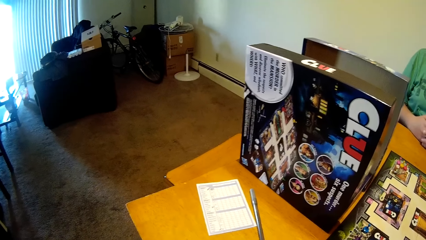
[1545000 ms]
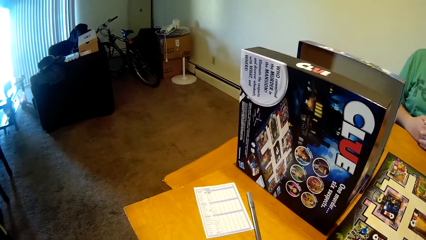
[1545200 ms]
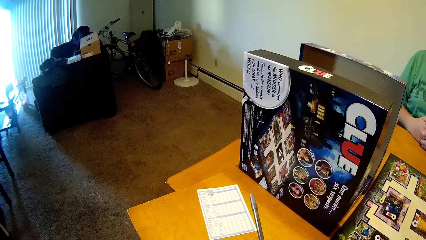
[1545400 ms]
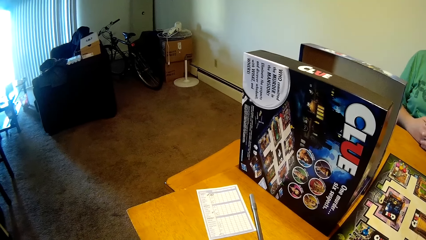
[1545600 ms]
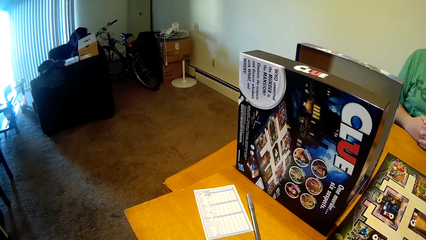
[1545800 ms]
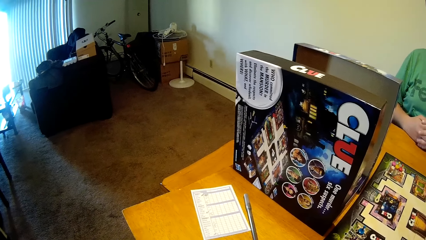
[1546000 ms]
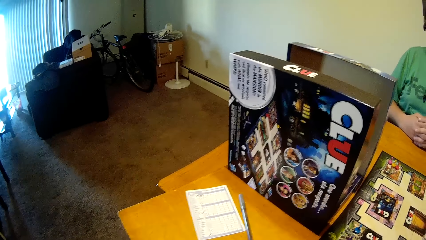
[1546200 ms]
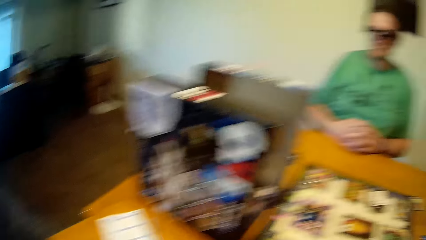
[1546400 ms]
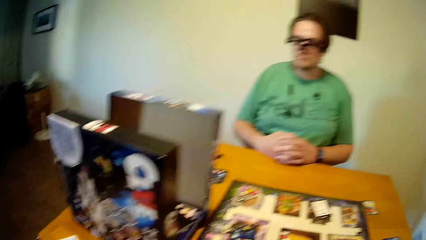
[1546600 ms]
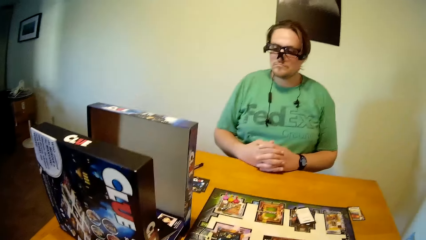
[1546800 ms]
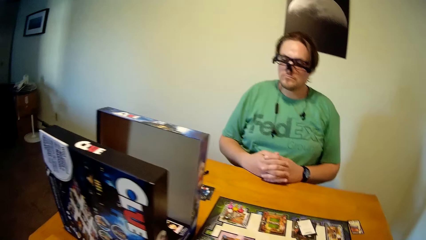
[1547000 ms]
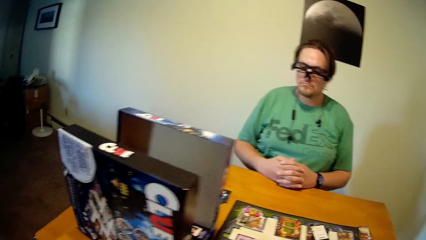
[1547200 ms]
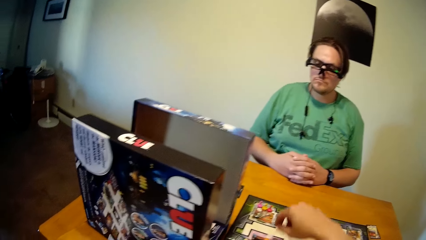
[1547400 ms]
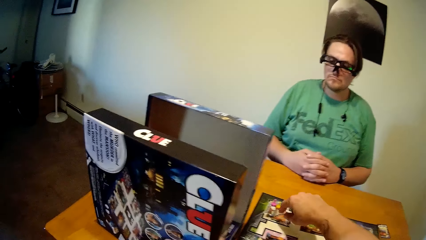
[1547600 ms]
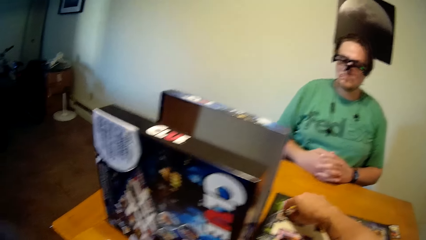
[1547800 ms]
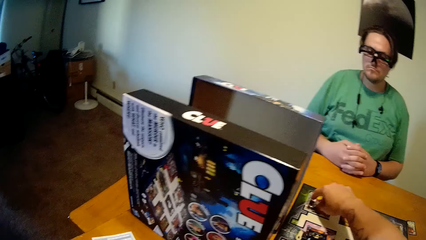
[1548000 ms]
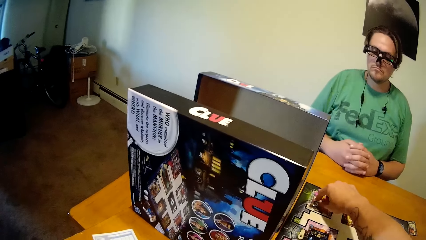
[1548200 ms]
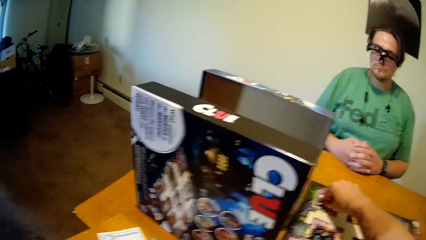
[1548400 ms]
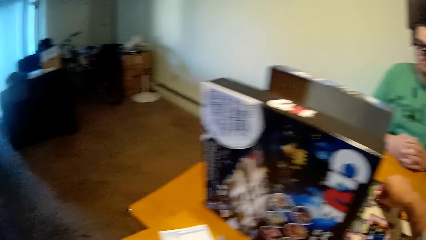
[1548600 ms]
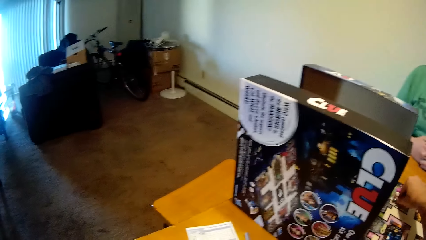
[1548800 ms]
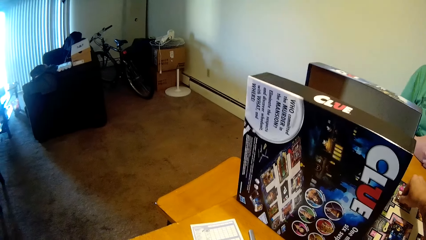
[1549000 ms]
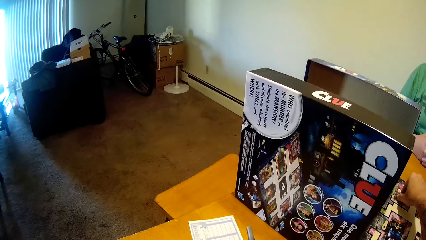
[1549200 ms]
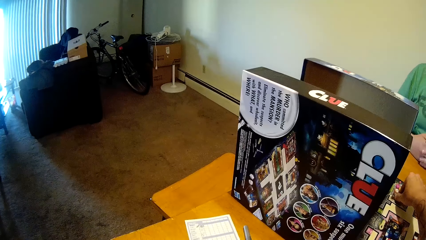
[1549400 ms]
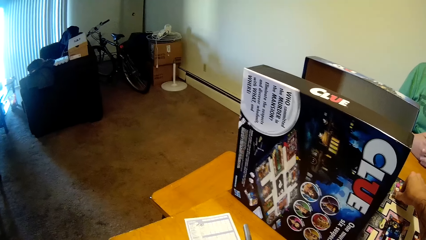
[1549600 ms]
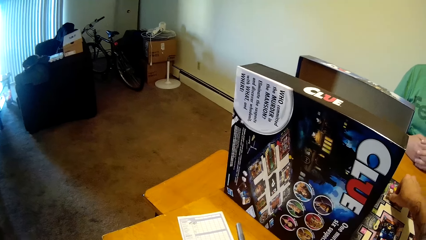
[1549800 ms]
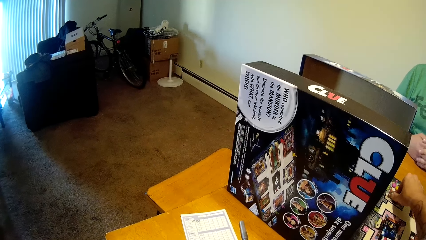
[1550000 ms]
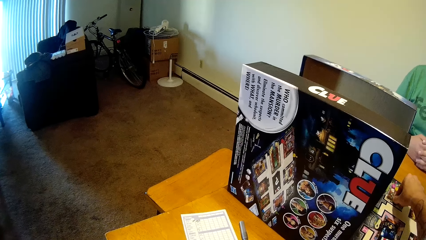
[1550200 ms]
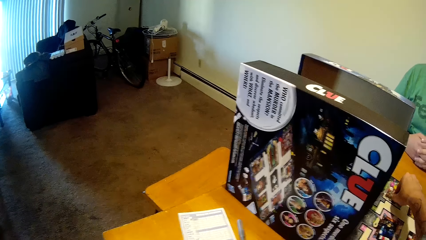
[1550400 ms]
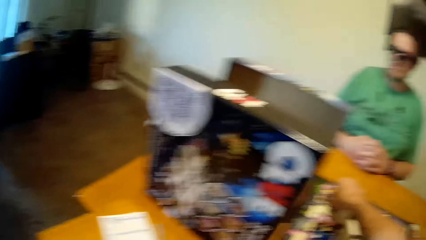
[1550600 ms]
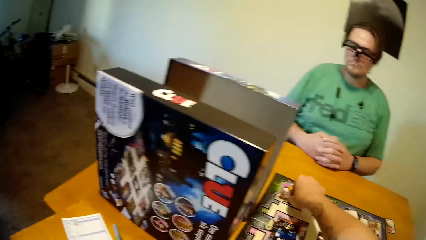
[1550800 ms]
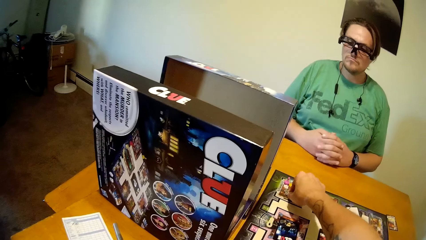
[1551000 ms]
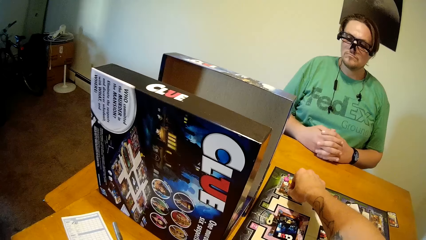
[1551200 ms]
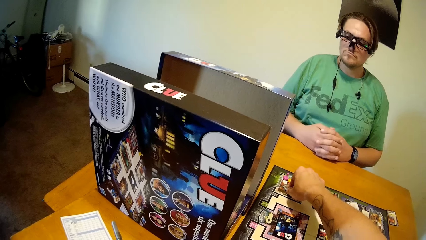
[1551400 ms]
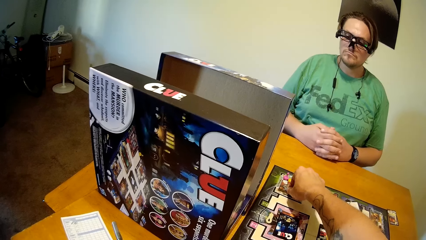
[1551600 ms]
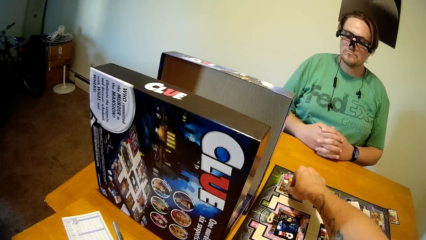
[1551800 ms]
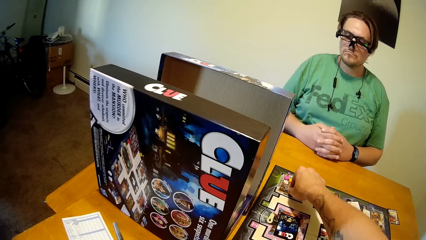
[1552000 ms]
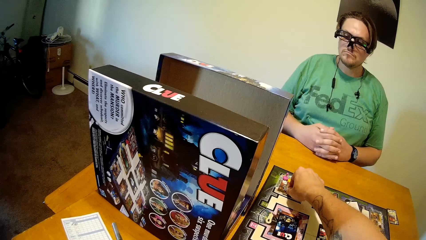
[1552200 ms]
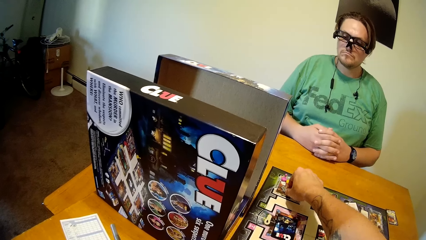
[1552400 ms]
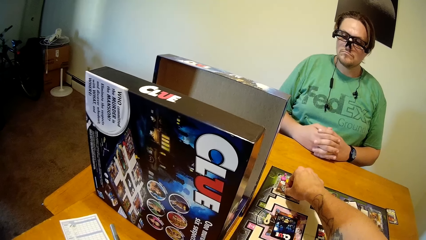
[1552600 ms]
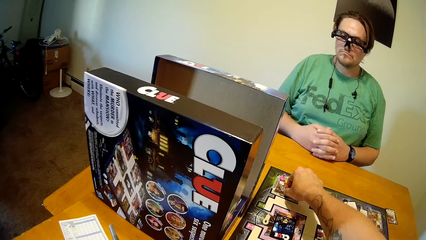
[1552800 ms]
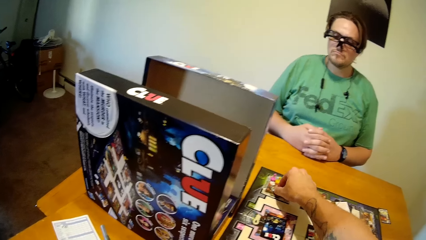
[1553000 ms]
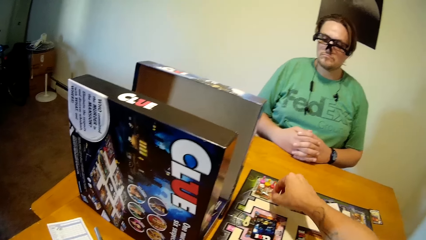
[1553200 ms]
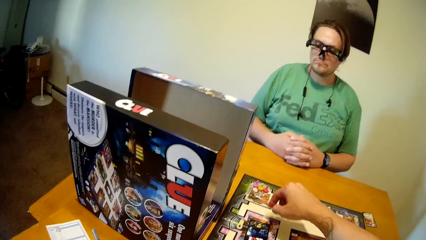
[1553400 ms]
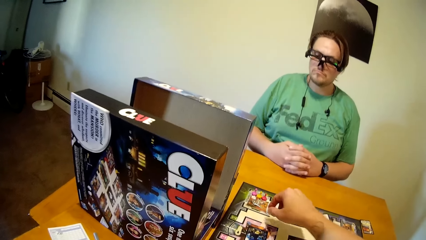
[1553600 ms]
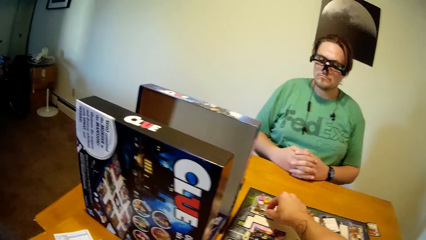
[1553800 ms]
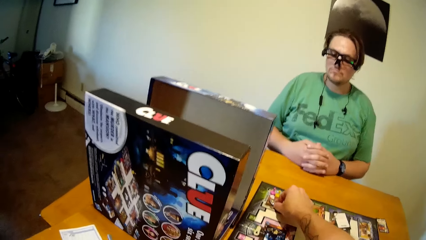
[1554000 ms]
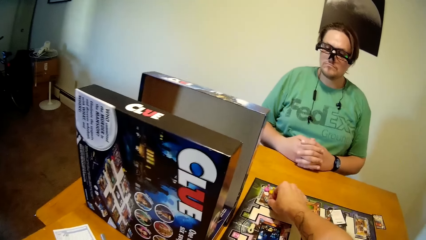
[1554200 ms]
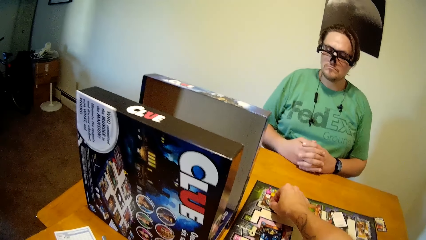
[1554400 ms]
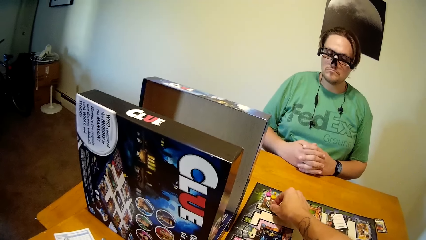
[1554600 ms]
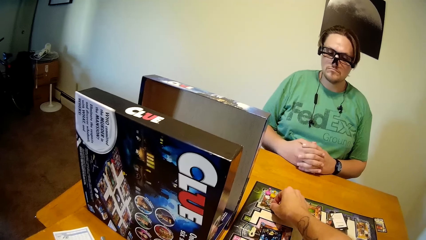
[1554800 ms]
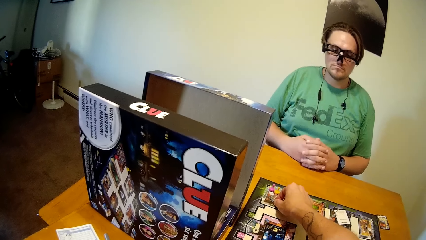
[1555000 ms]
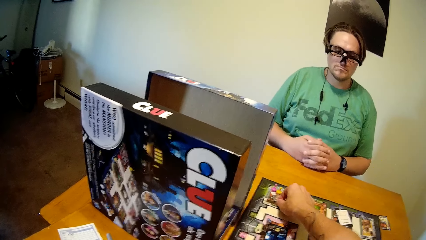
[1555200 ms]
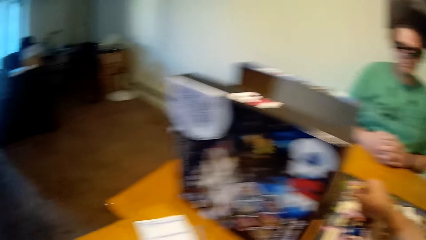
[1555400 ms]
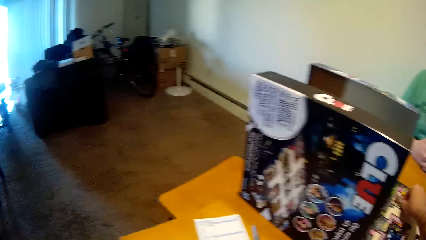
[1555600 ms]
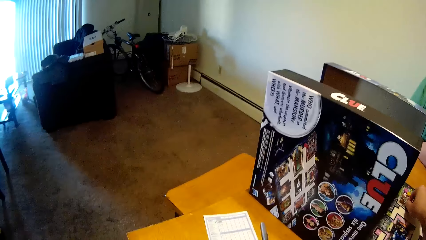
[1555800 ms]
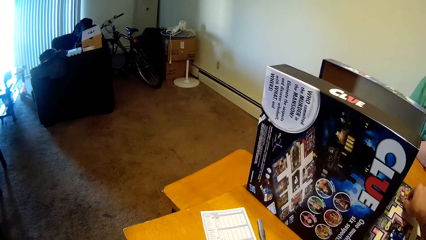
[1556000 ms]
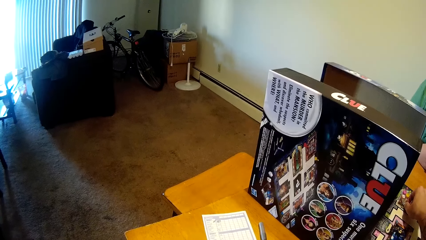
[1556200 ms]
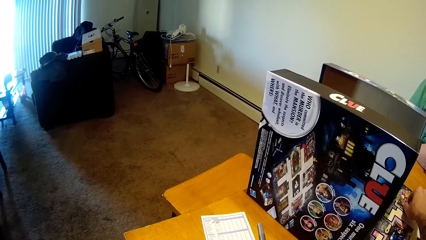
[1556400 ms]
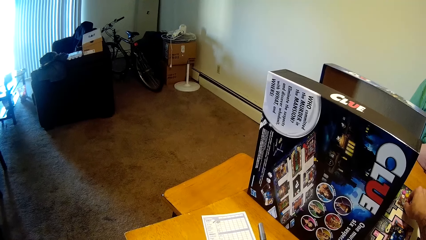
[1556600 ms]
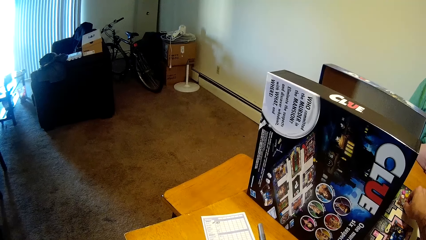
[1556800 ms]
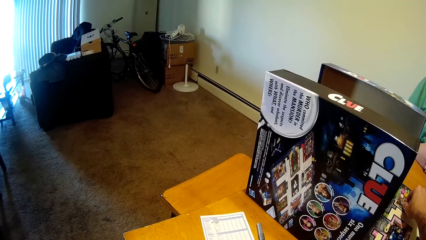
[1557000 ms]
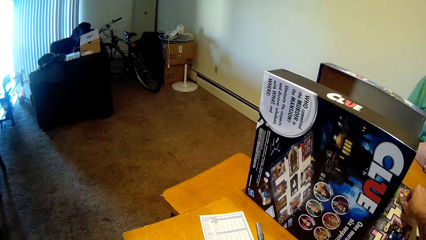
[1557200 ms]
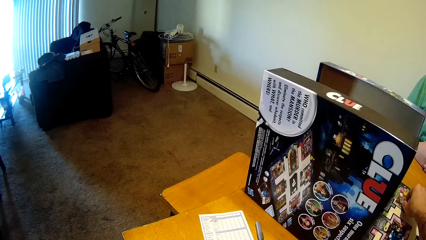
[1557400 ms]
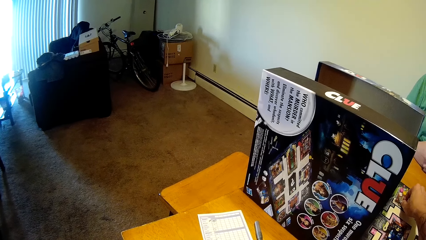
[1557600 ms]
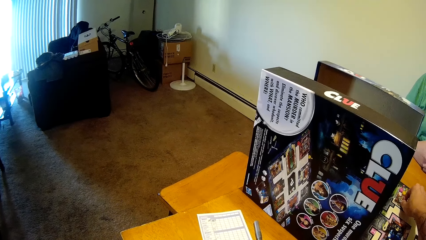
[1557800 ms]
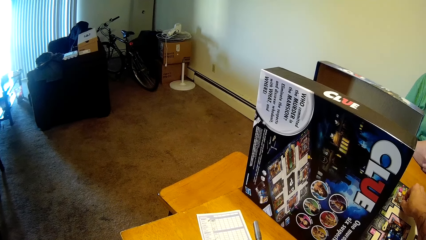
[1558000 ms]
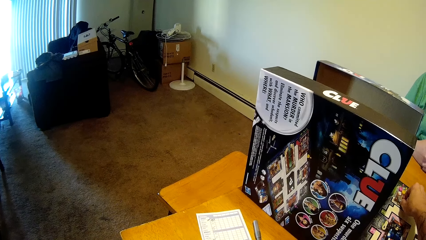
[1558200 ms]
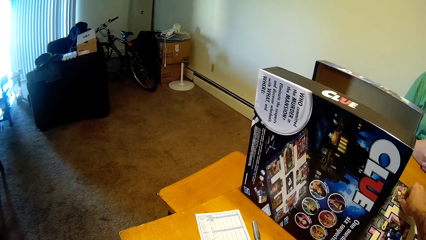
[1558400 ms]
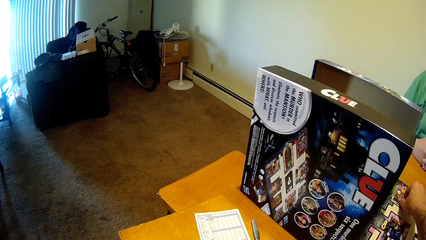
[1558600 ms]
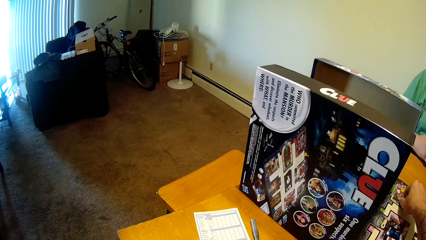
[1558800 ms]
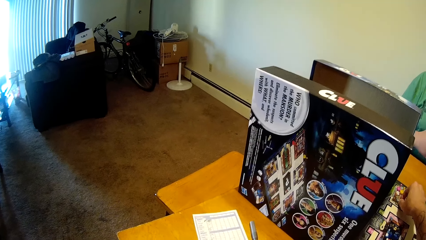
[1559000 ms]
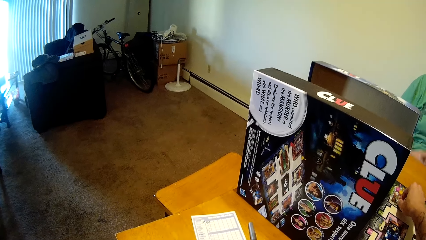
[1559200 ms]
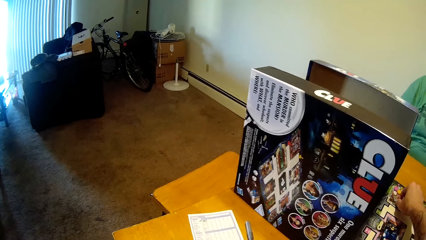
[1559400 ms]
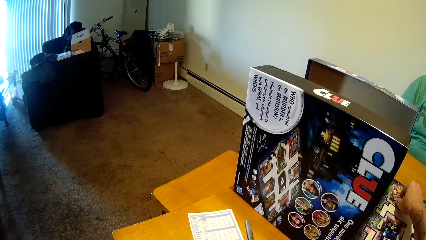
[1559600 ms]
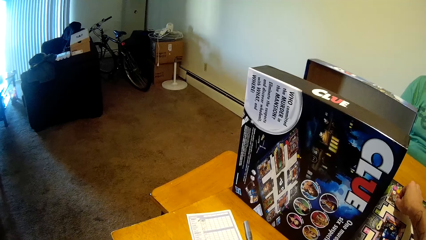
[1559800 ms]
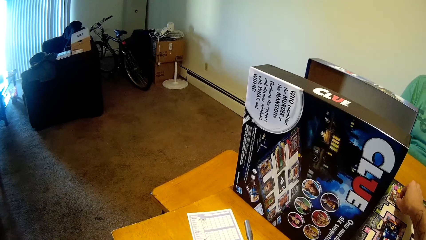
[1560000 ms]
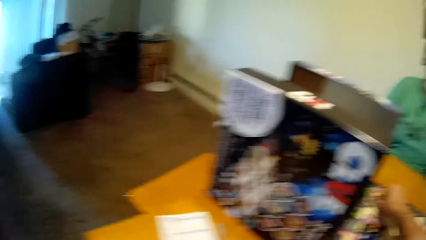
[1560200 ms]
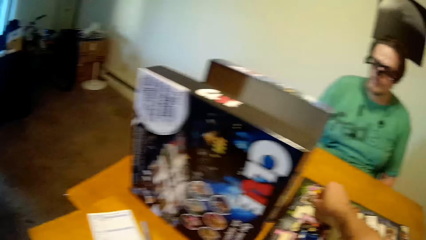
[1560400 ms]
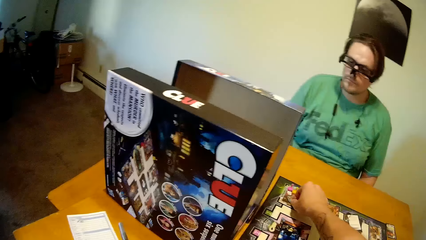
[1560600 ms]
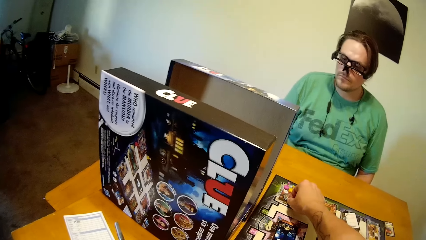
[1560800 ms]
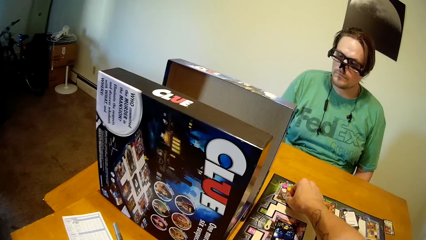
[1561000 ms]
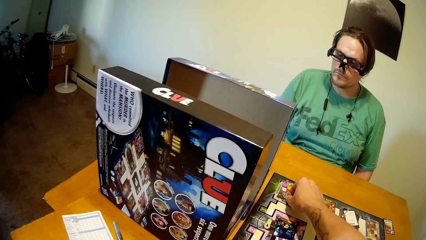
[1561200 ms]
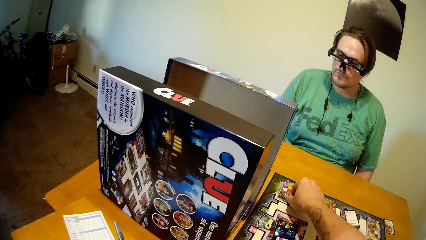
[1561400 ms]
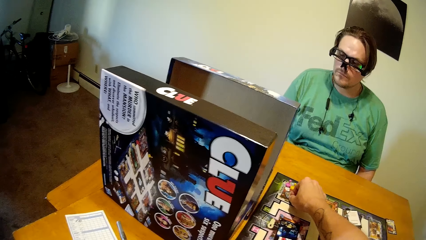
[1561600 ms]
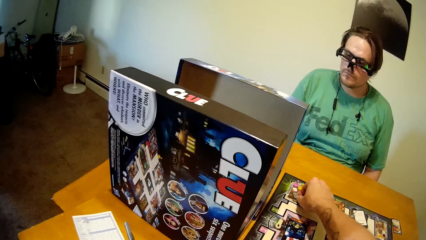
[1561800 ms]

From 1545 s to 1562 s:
The camera wearer picks up a miniature revolver on the game board with his right hand. He moves the board game token. He looks around.
